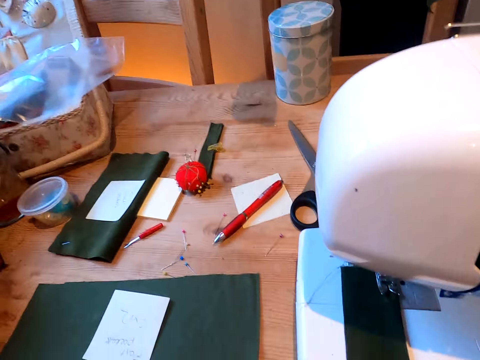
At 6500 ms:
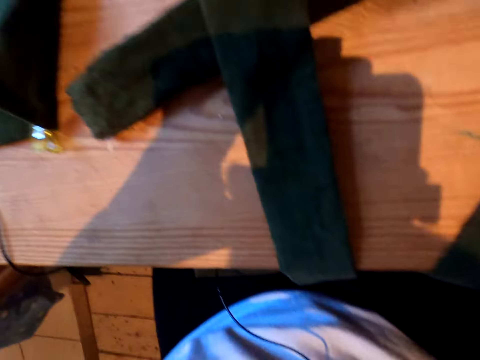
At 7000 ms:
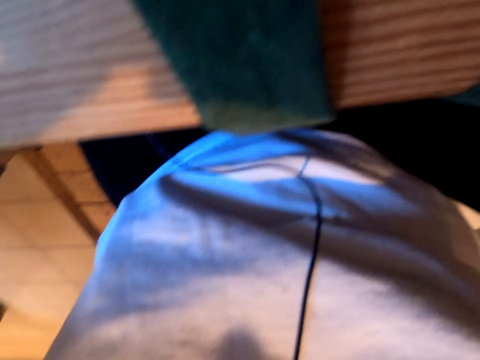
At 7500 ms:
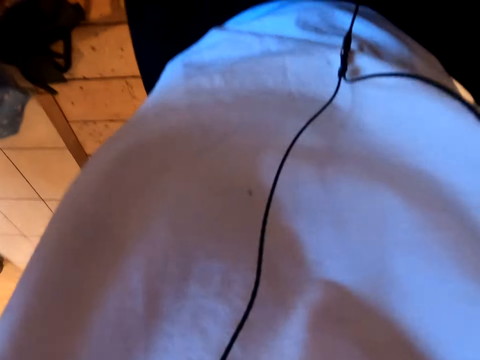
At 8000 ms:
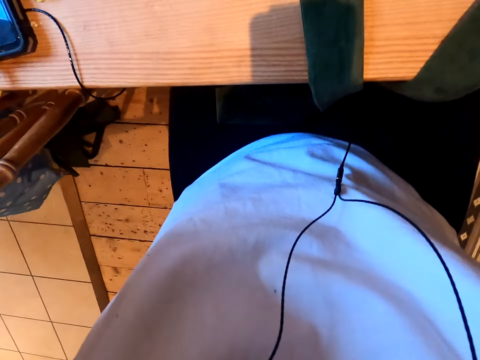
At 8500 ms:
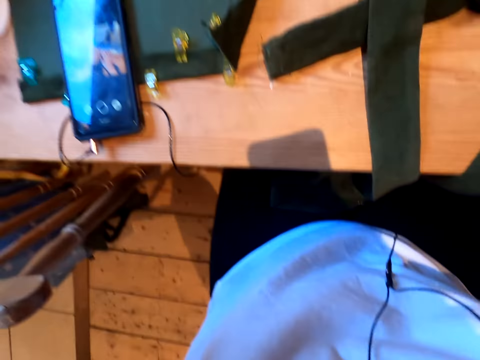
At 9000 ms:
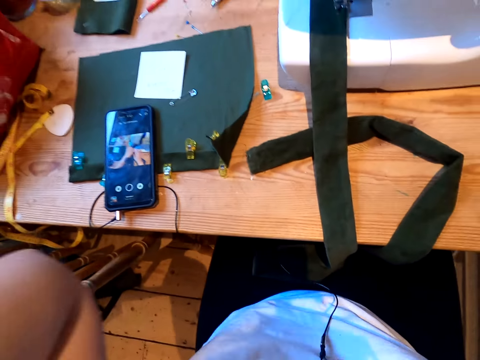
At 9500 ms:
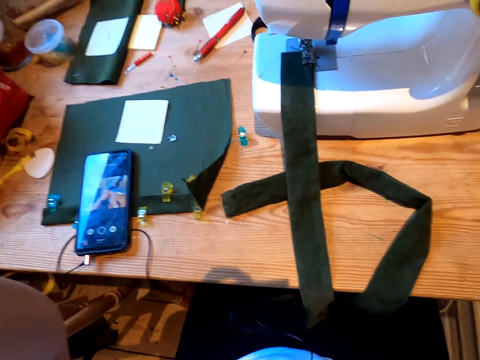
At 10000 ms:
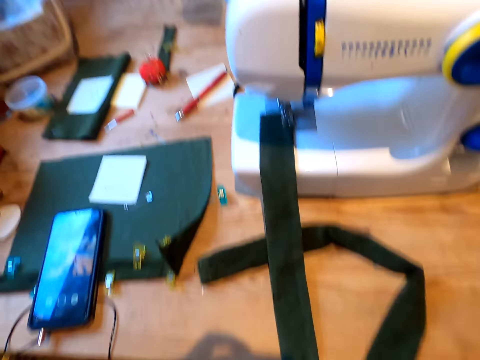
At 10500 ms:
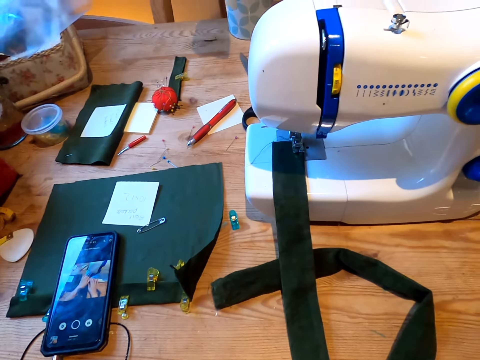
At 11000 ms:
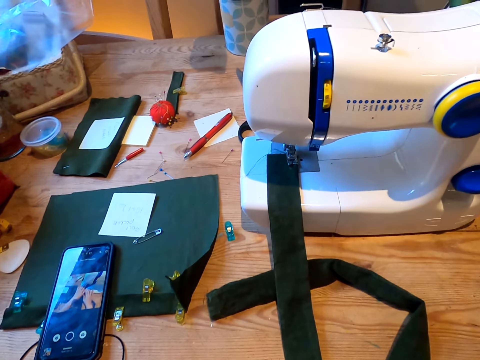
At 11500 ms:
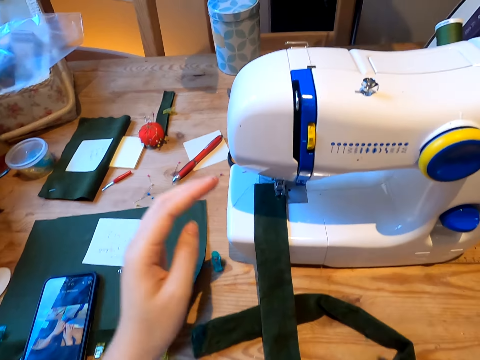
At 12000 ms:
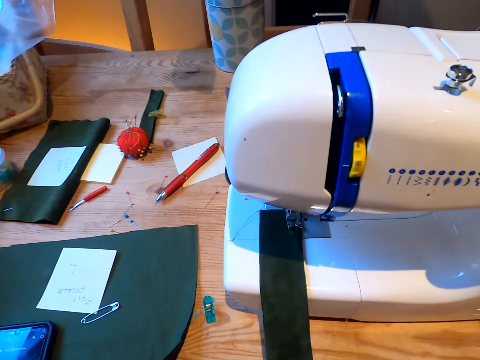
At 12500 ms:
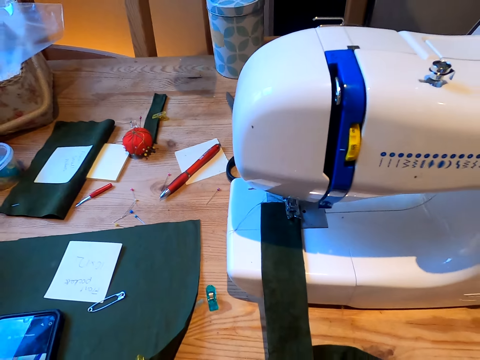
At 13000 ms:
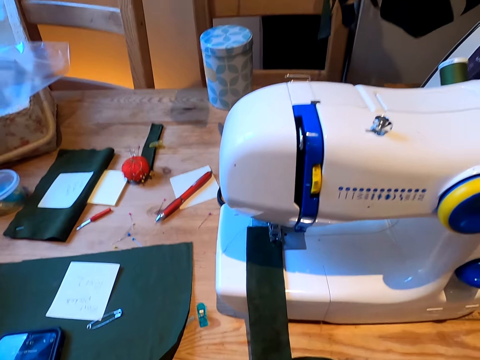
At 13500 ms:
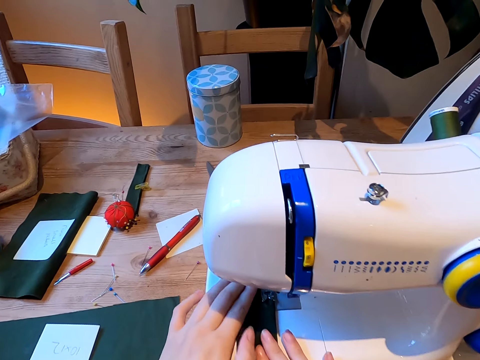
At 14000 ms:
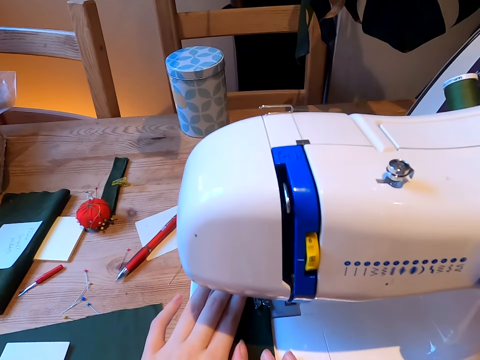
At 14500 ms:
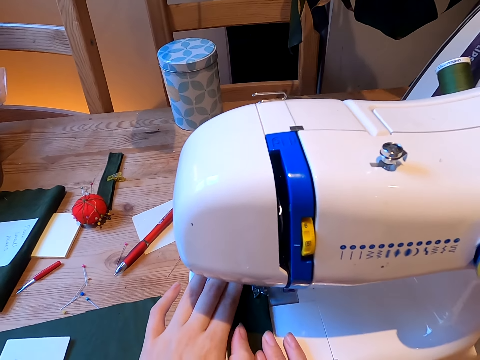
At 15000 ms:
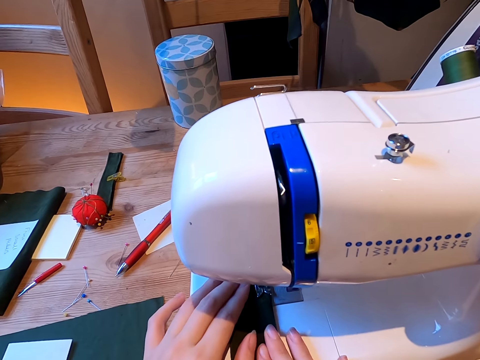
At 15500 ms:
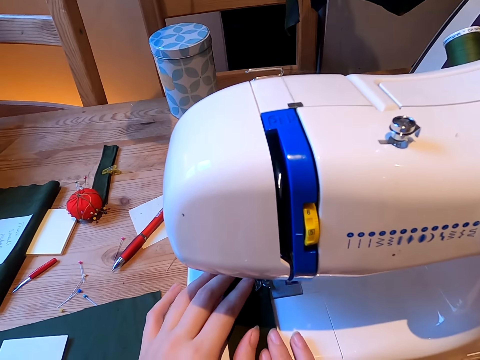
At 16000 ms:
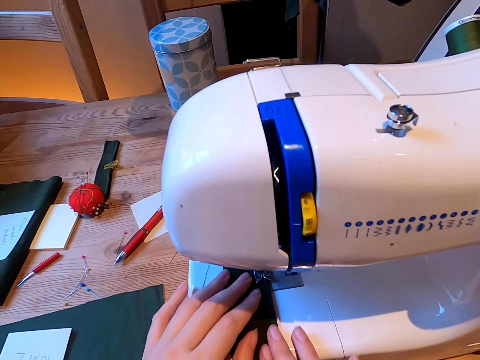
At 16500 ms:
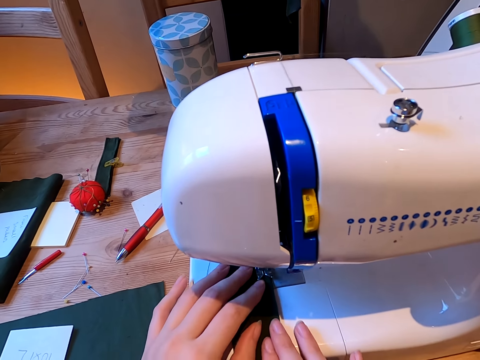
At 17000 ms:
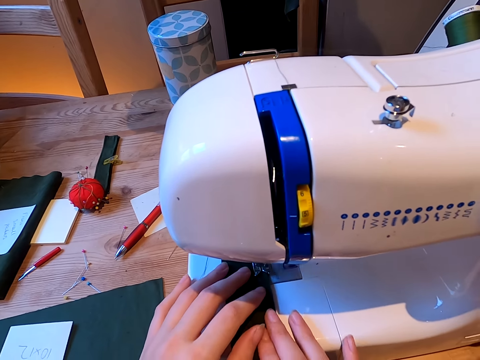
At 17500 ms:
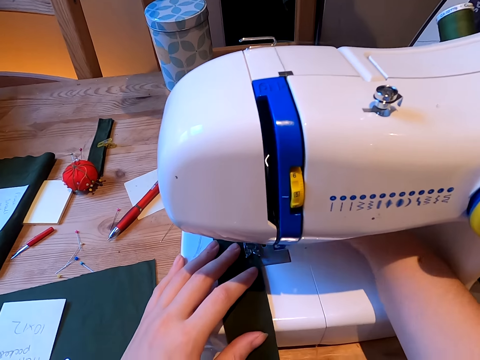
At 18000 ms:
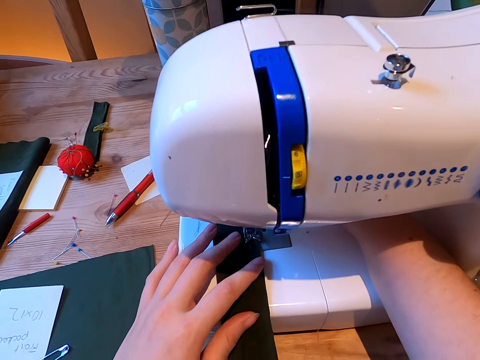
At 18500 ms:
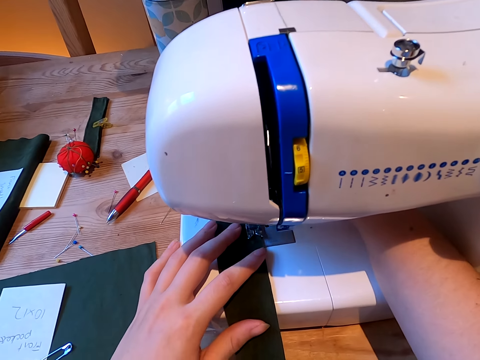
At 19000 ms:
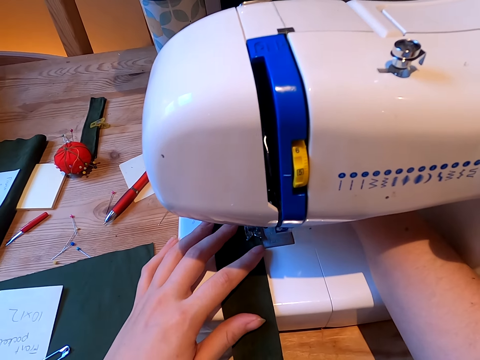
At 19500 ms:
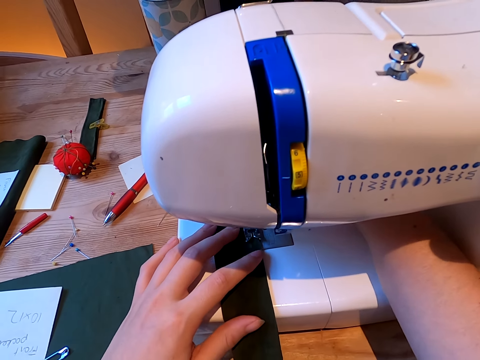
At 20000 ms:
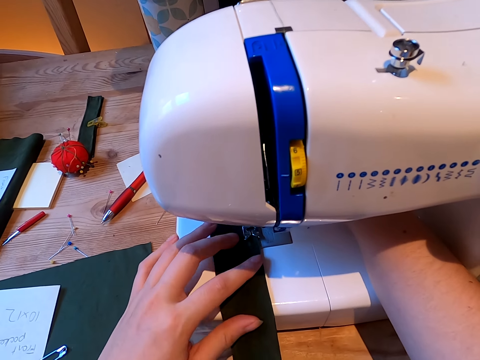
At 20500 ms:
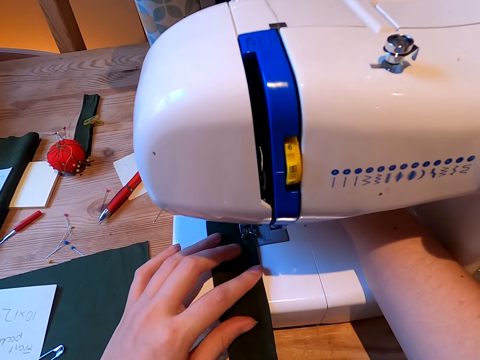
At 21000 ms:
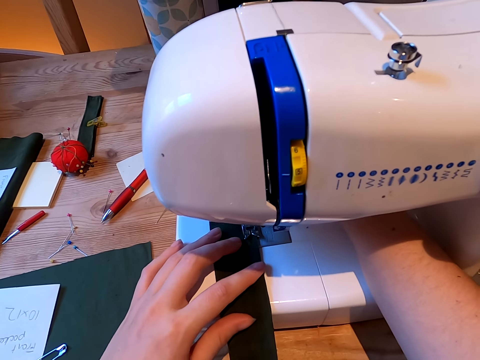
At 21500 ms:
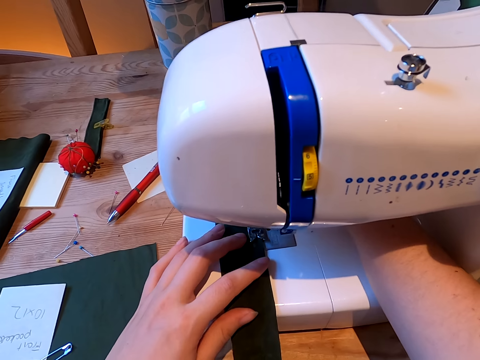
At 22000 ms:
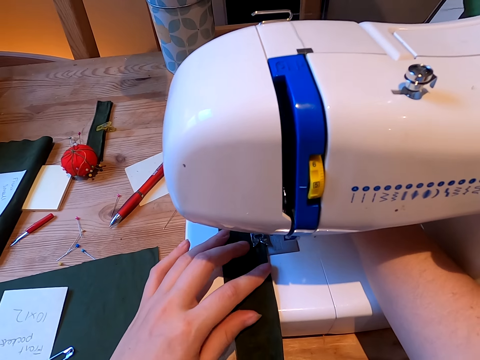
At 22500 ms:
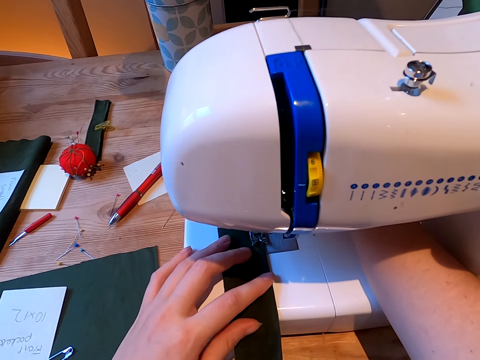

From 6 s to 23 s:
The camera wearer watches the background. They raise their hand up. They sew a cloth. They touch the table. They touch the sewing machine. They touch the cloth.

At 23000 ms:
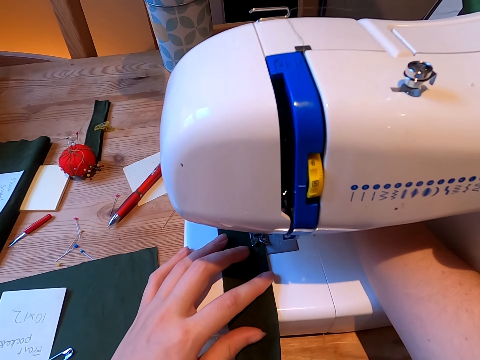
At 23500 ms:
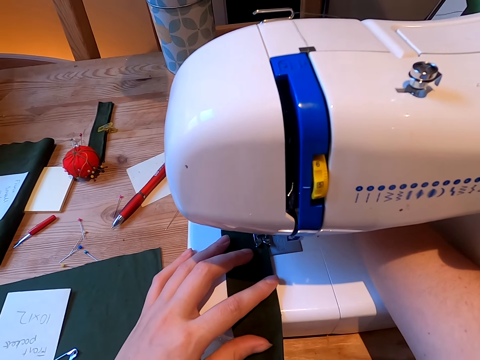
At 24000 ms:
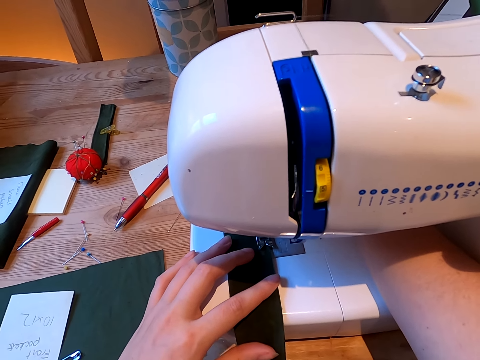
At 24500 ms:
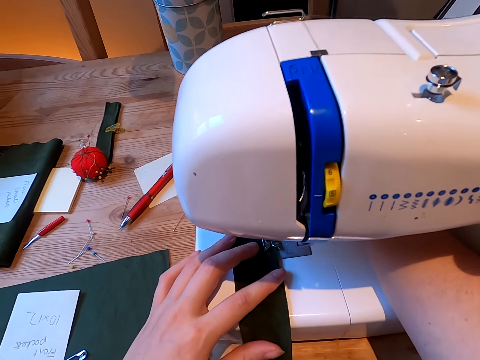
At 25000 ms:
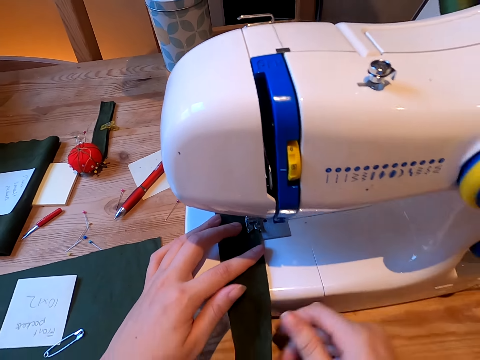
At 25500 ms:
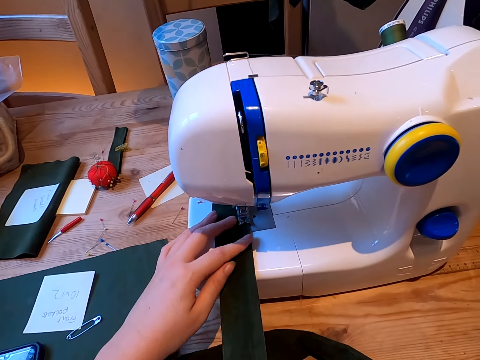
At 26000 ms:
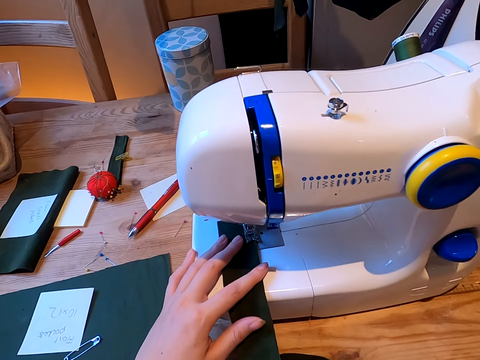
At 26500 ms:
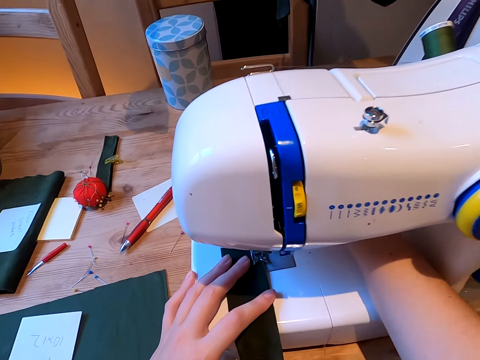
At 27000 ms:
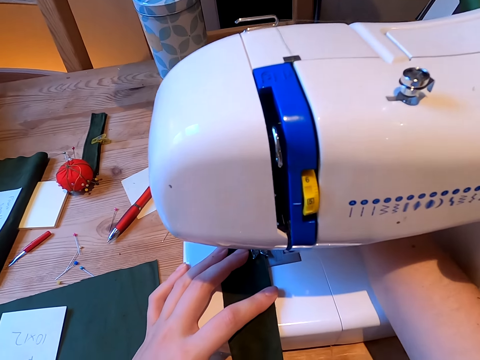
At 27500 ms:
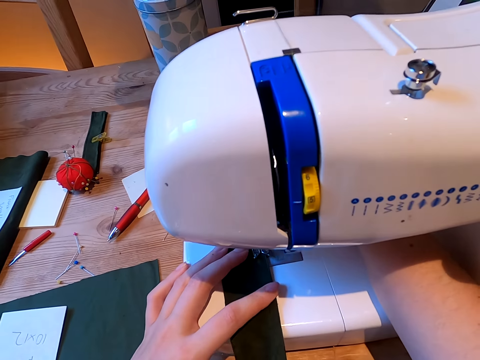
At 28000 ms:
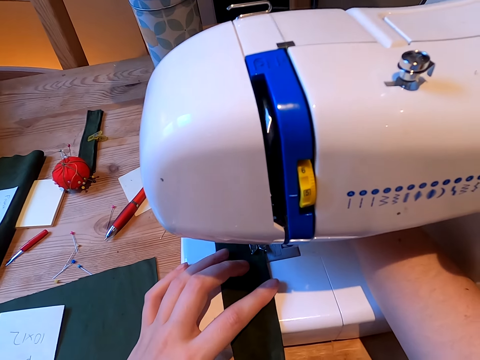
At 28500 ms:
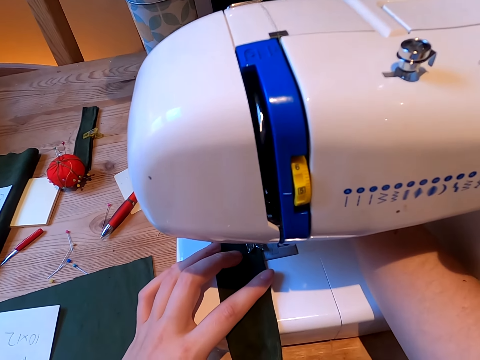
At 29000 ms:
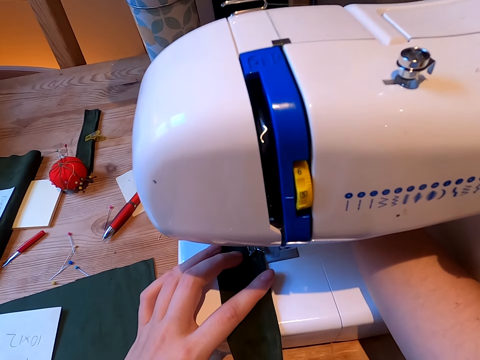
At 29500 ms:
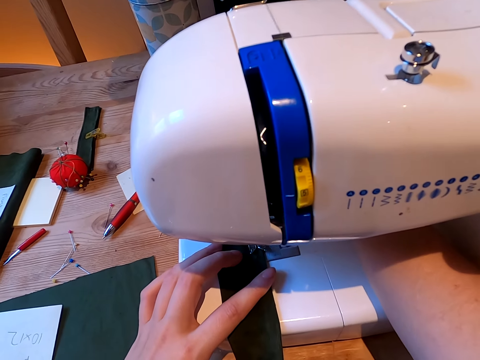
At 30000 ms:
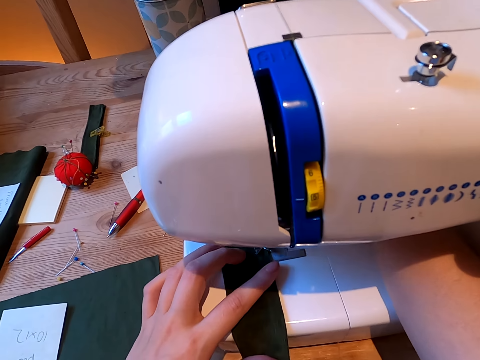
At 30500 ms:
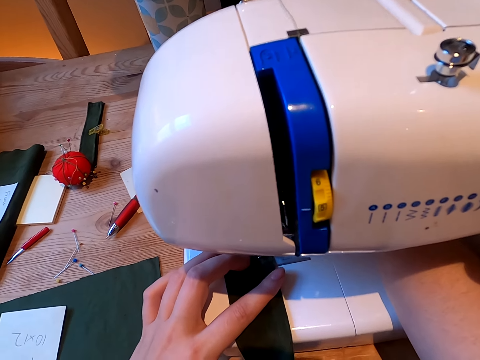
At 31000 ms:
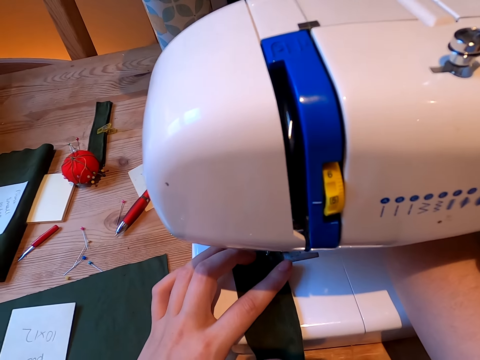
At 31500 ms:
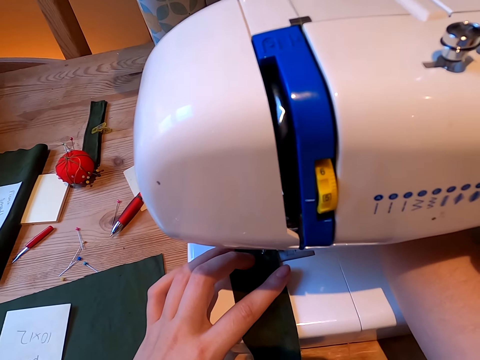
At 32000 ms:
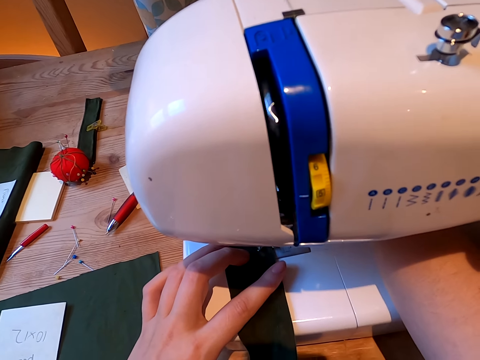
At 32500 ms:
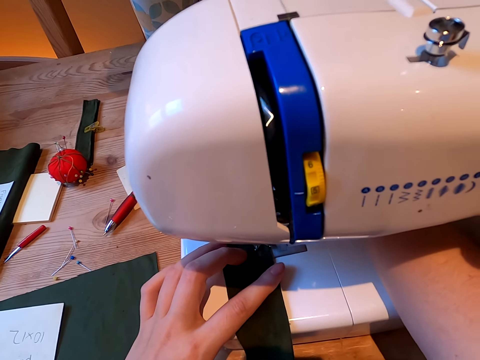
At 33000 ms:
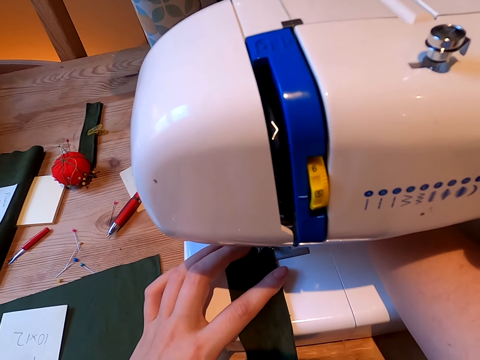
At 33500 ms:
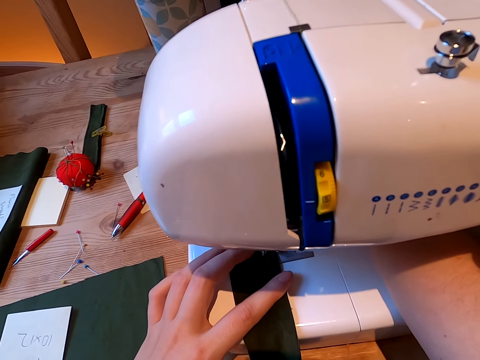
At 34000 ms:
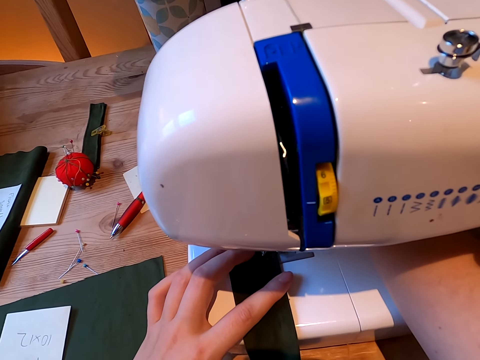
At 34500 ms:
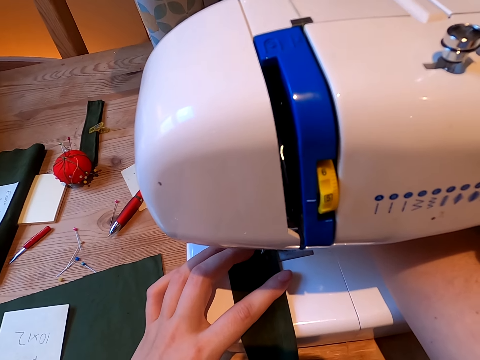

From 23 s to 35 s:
The camera wearer stops the sewing machine. They sew a cloth. They start the sewing machine. They touch the cloth. They sew the cloth.
